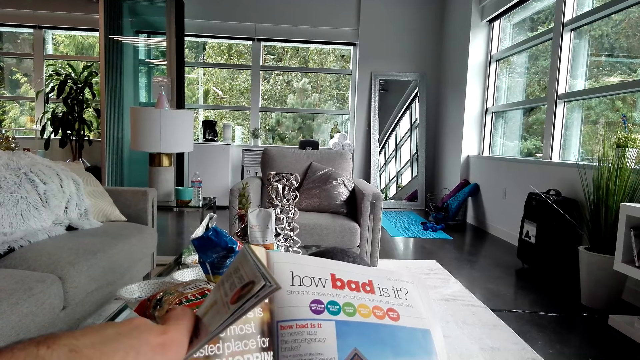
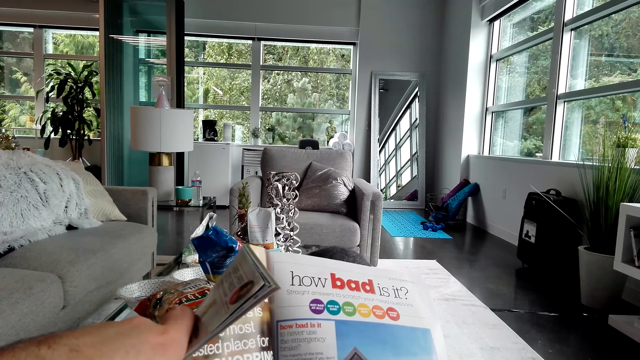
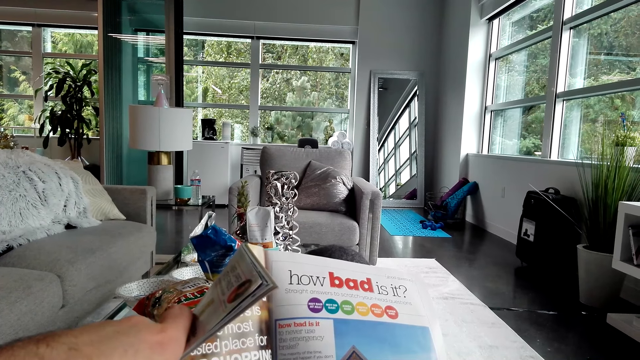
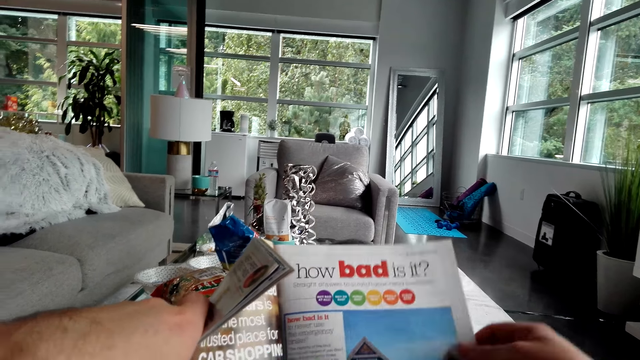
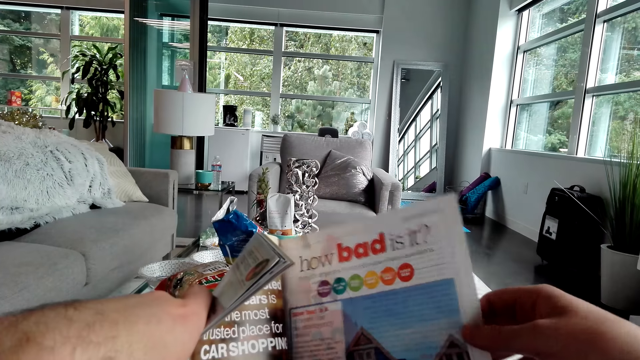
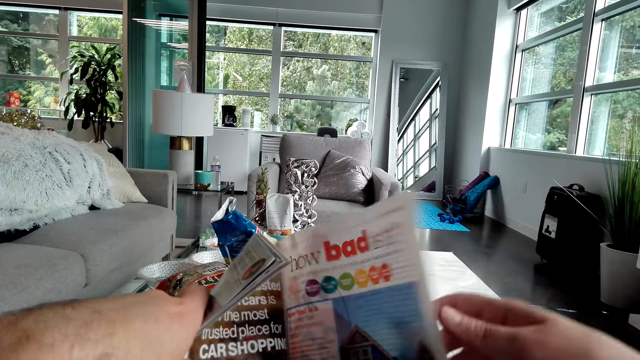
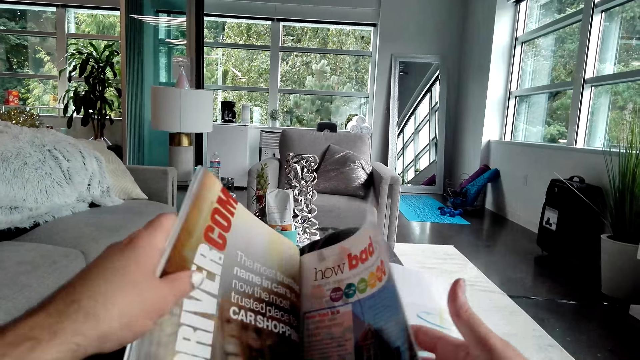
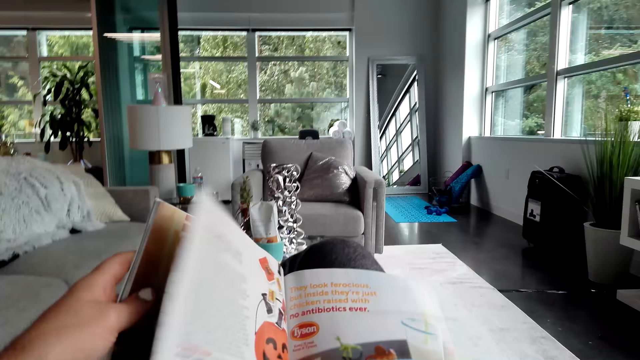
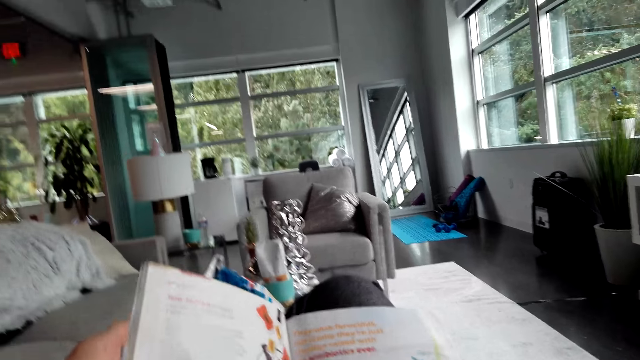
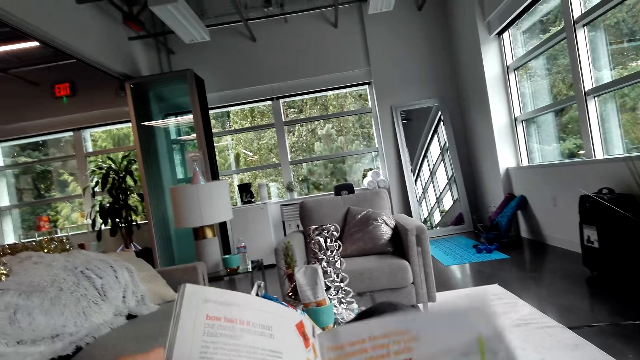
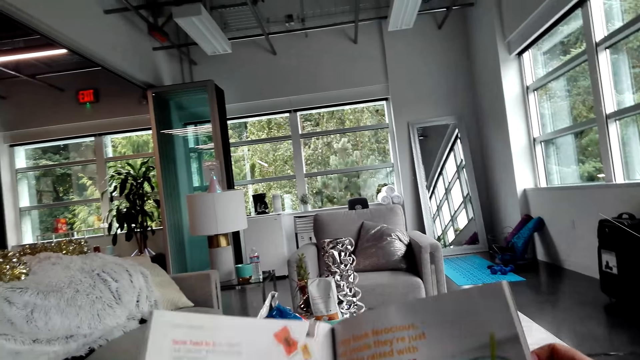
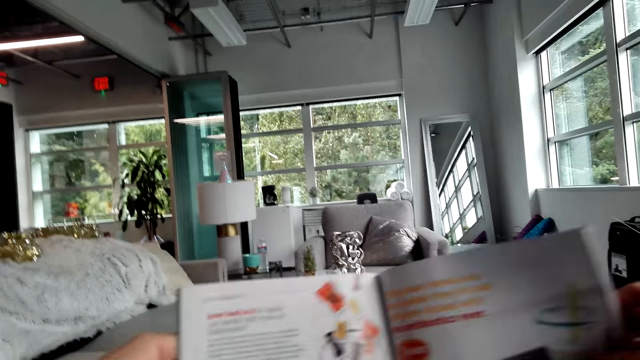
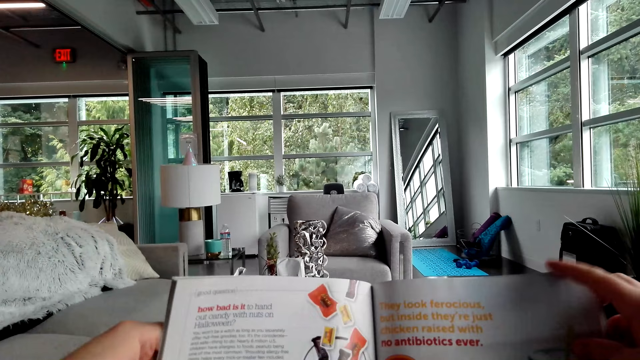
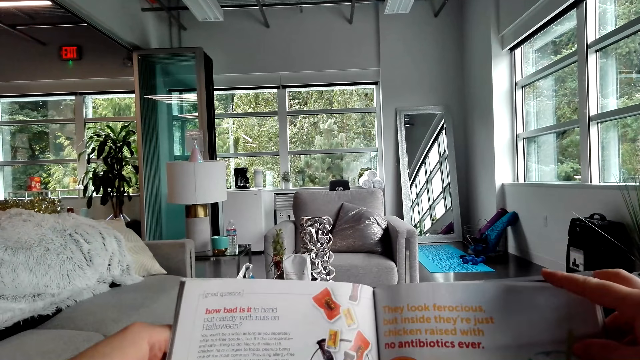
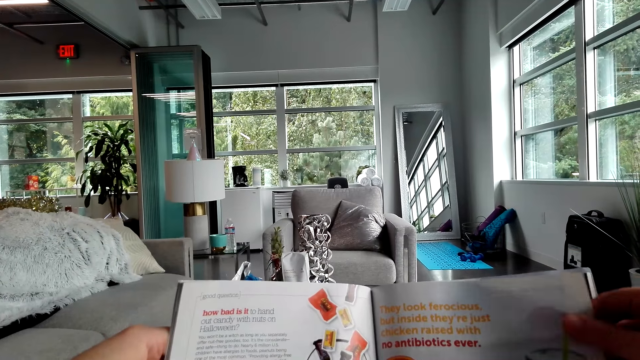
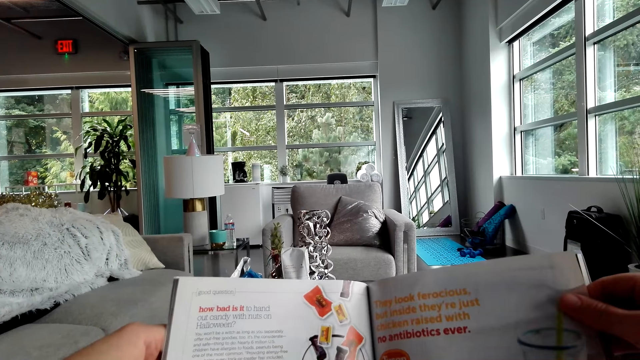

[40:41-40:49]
The camera wearer opens a magazine page.

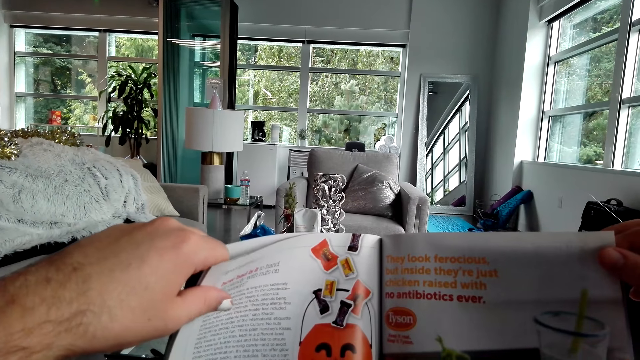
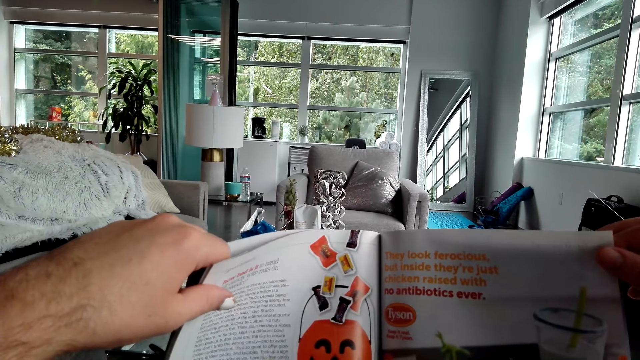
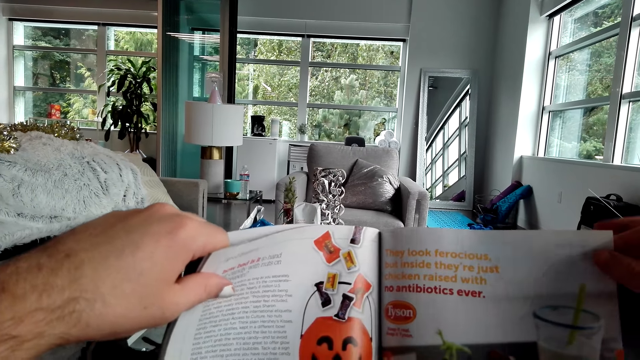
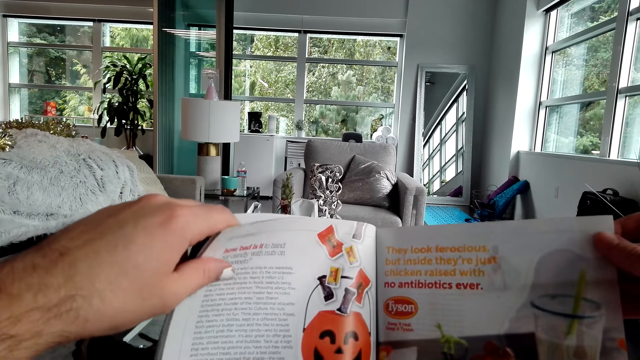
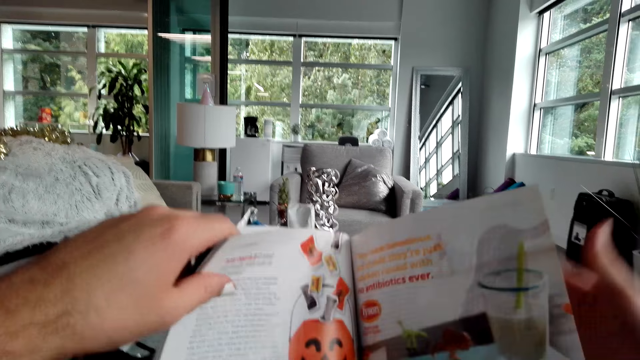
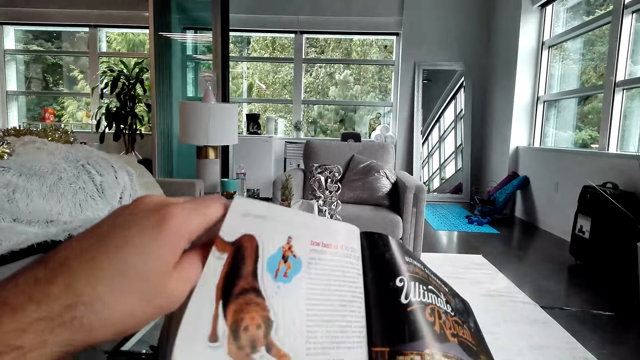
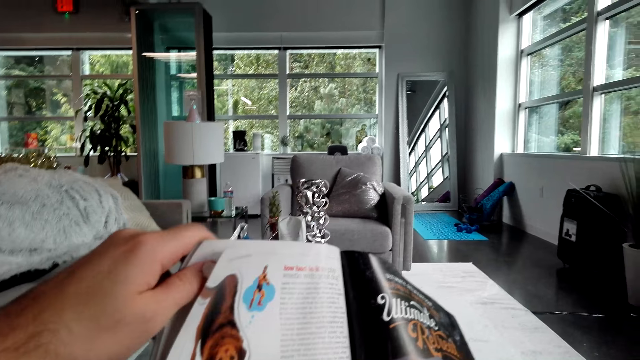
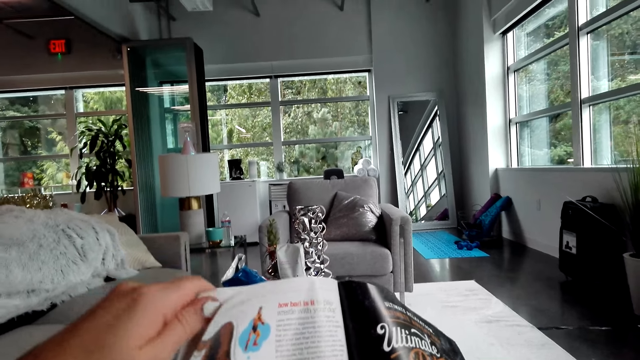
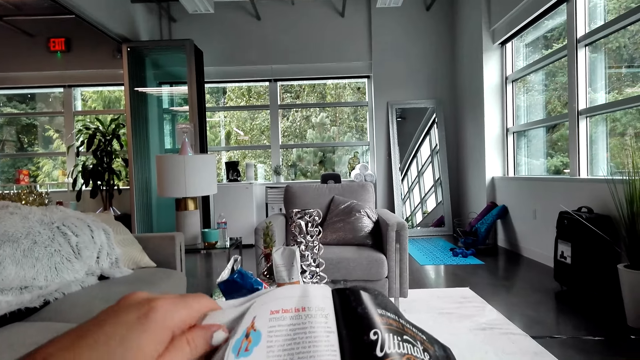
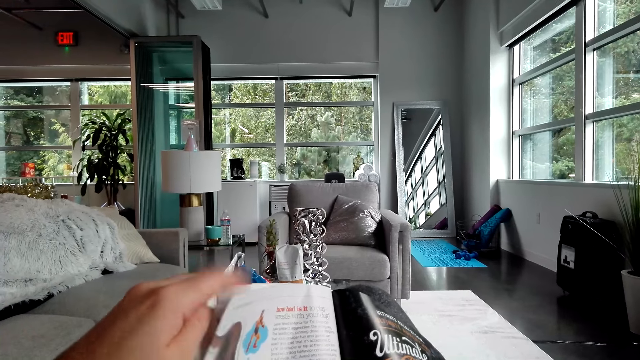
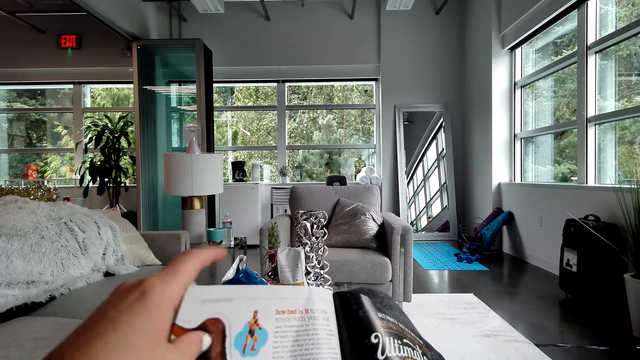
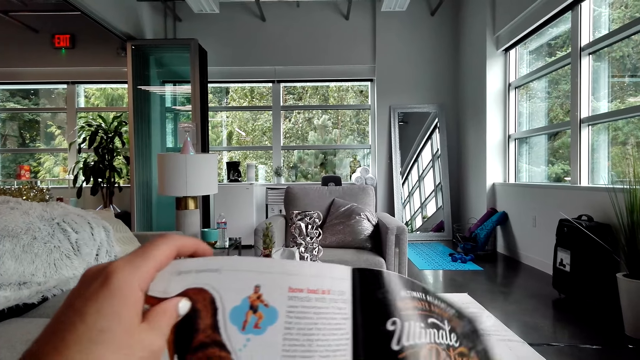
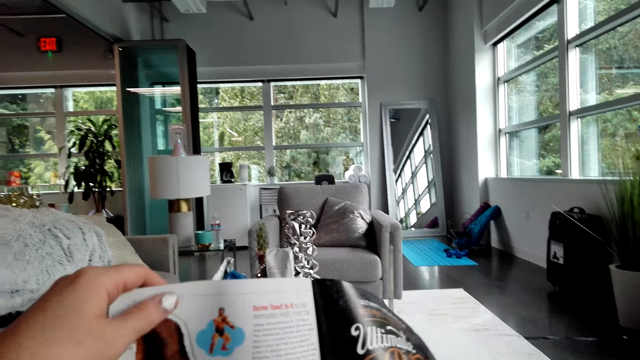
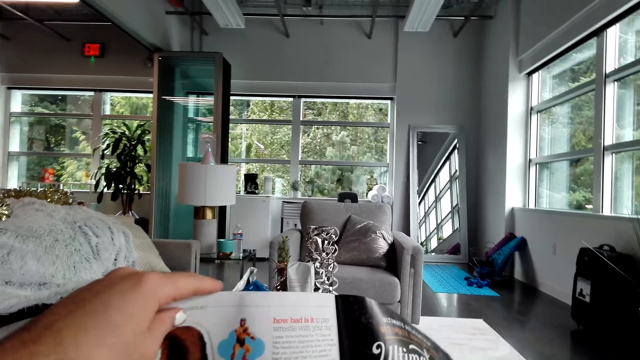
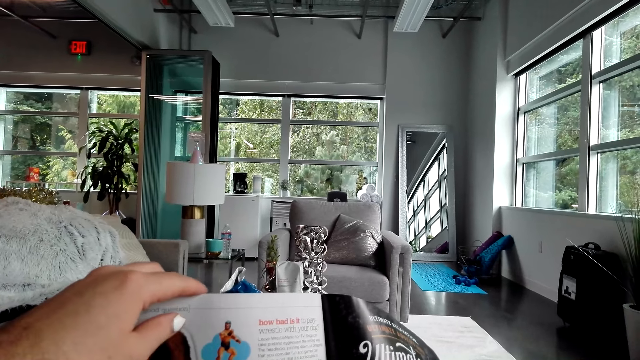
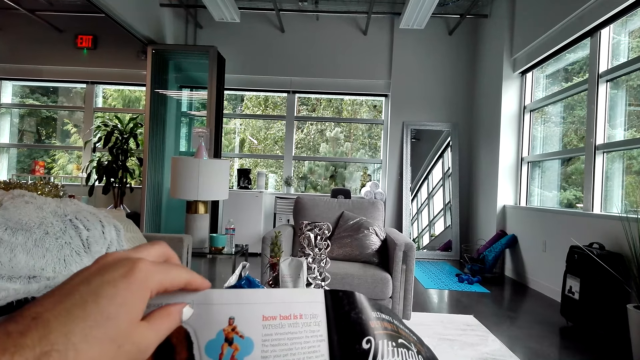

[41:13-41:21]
The camera wearer opens a magazine page.

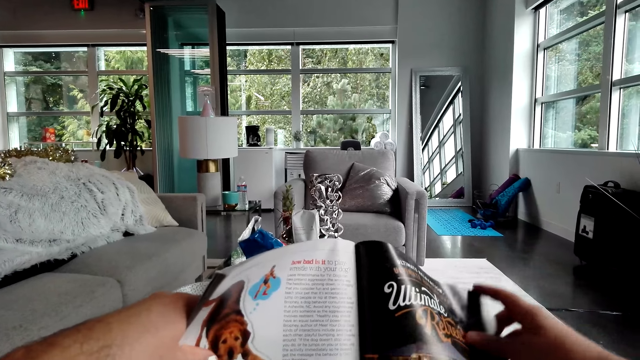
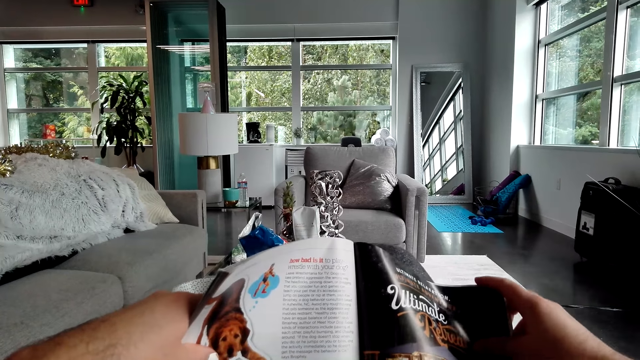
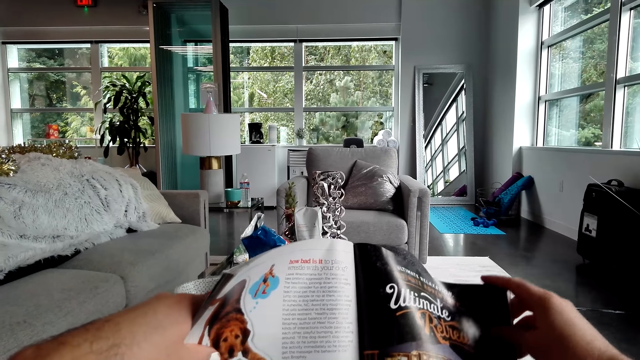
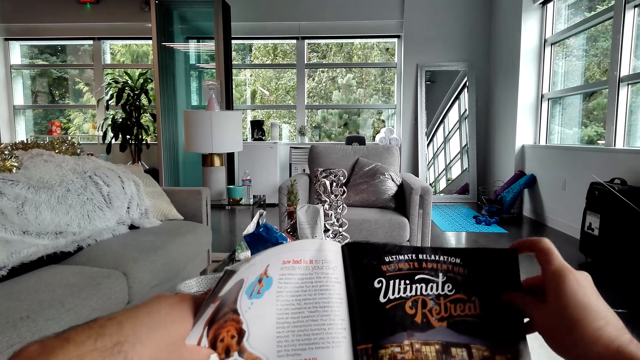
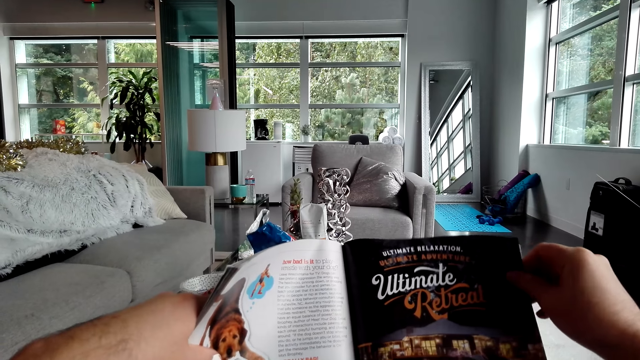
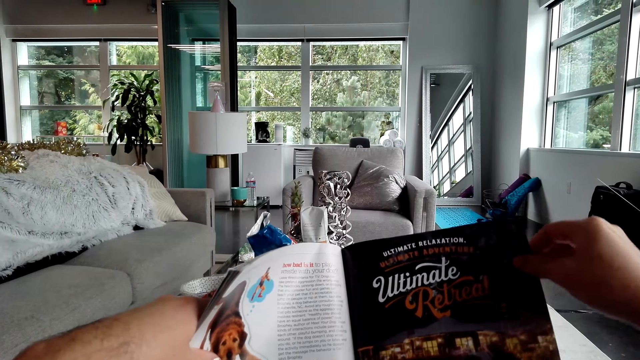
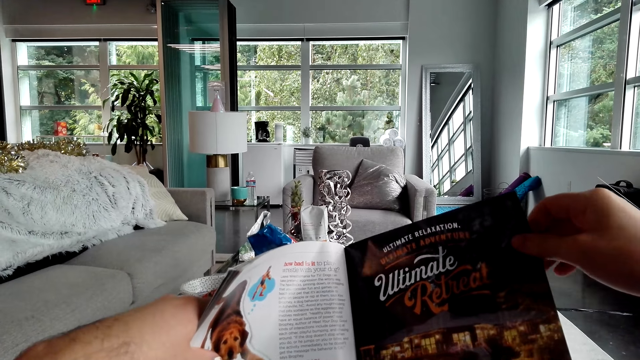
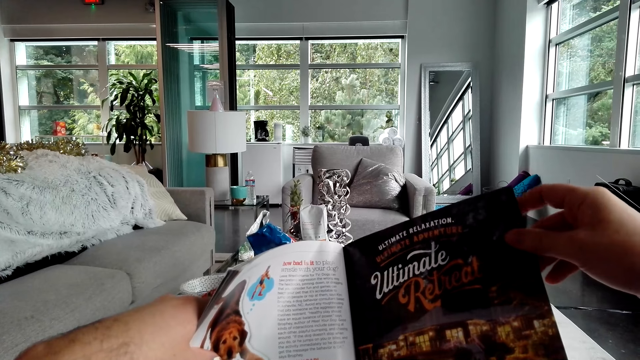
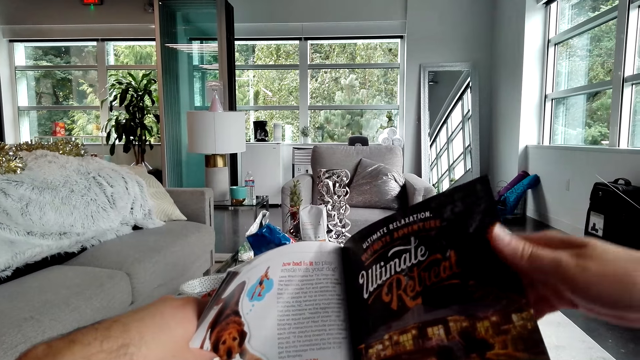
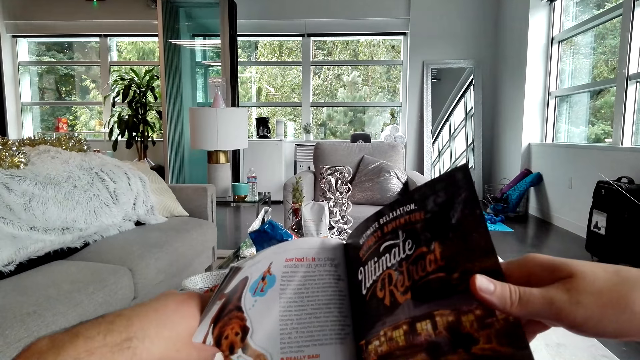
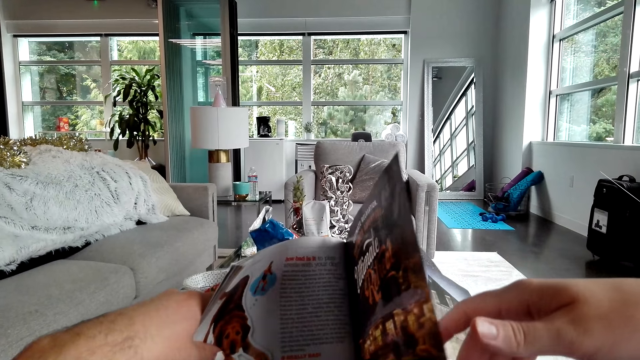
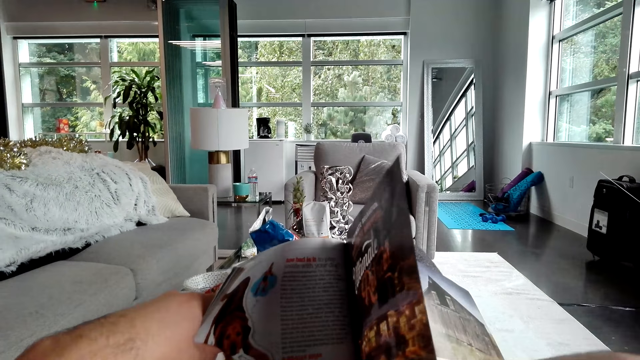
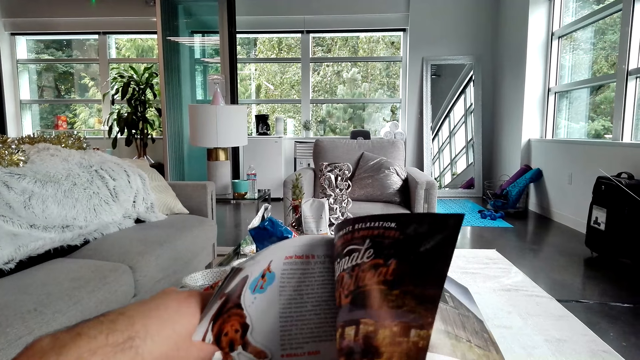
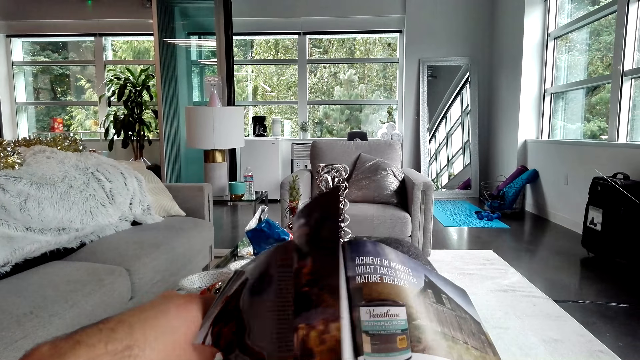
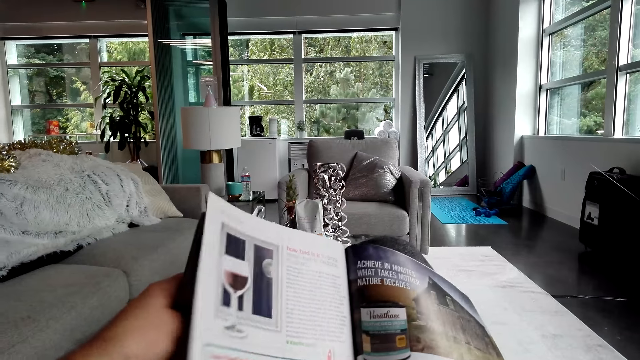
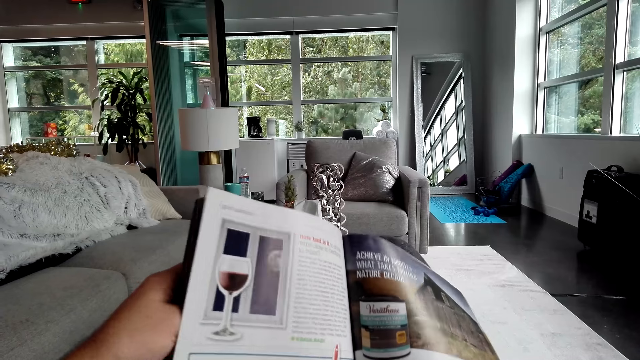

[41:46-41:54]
The camera wearer opens a magazine page.
